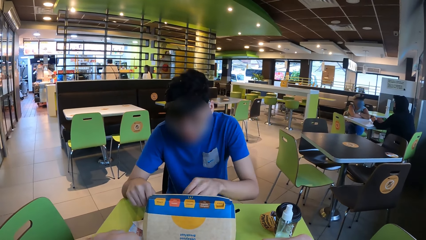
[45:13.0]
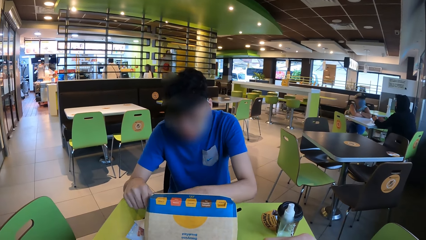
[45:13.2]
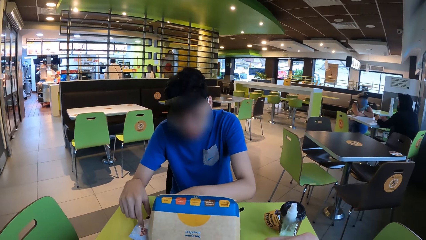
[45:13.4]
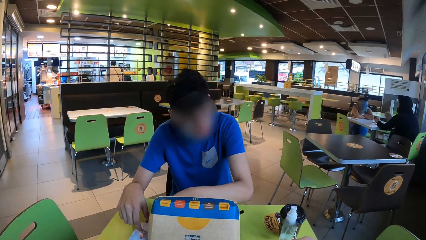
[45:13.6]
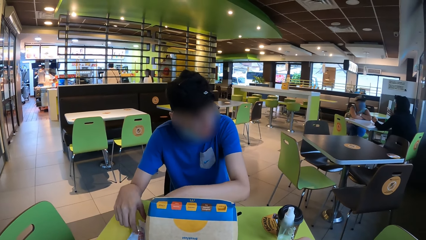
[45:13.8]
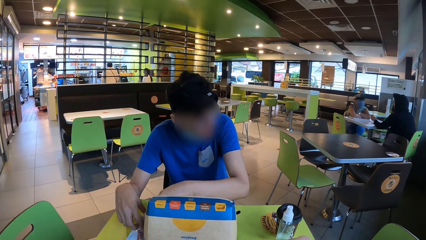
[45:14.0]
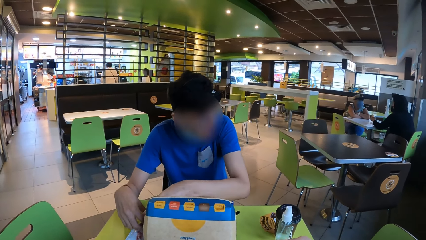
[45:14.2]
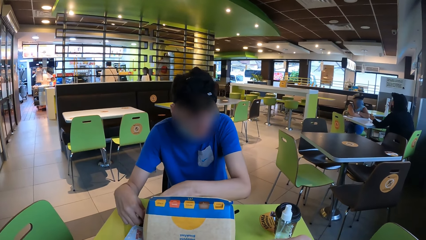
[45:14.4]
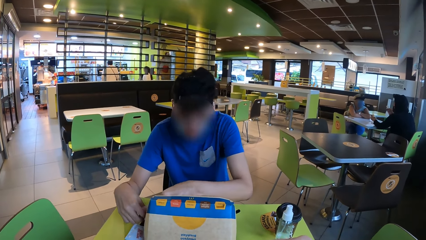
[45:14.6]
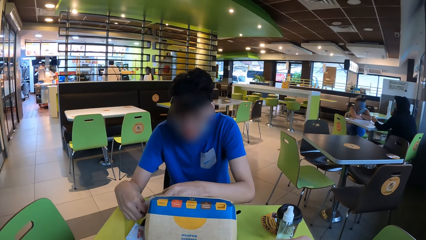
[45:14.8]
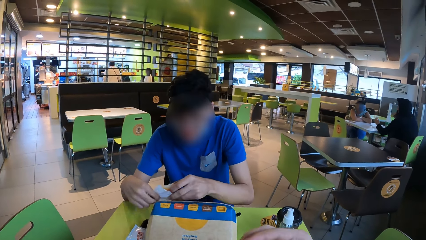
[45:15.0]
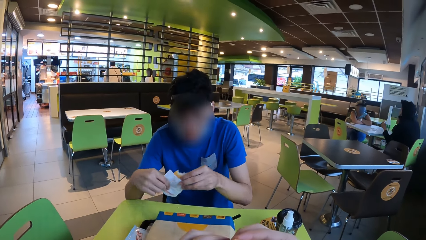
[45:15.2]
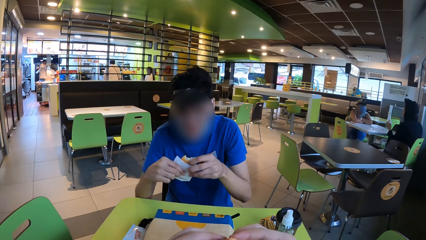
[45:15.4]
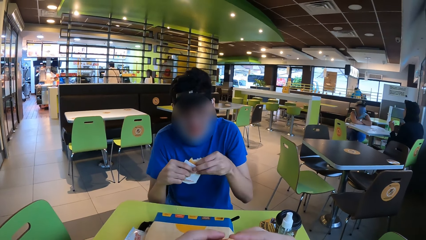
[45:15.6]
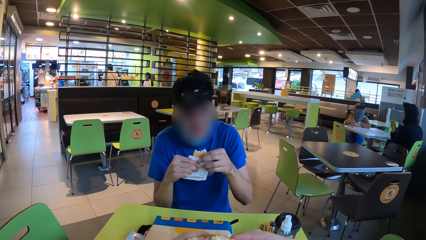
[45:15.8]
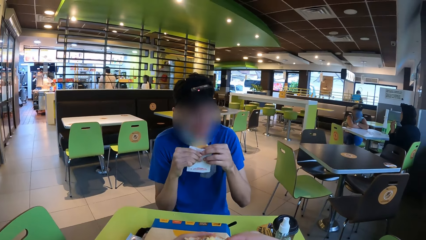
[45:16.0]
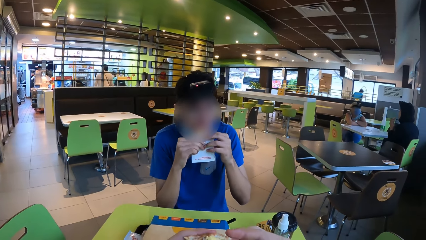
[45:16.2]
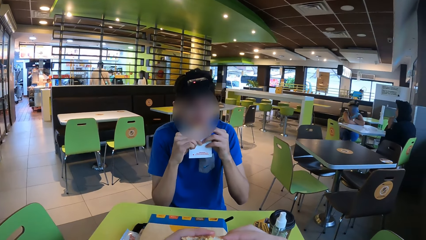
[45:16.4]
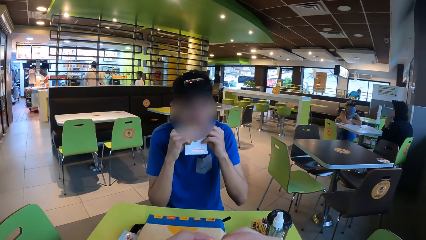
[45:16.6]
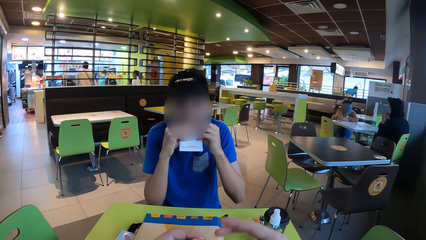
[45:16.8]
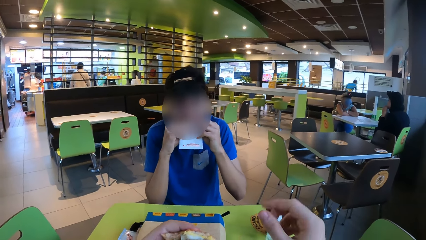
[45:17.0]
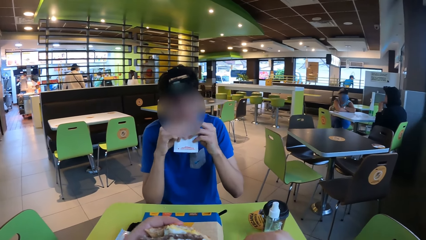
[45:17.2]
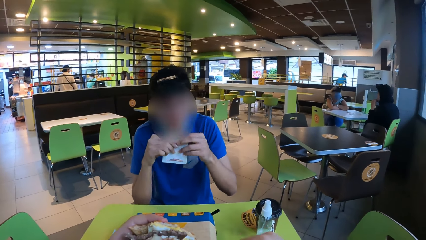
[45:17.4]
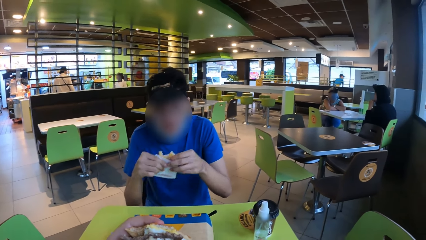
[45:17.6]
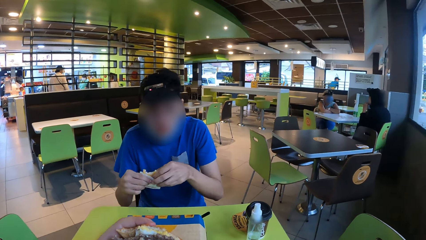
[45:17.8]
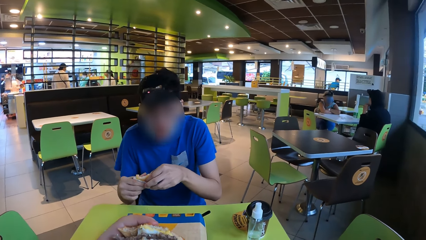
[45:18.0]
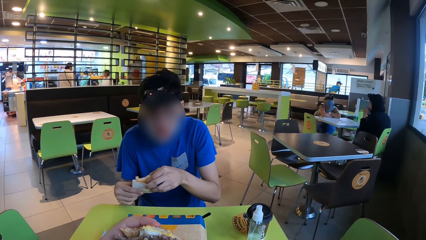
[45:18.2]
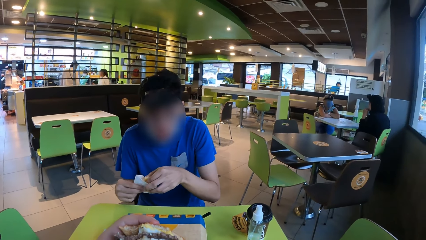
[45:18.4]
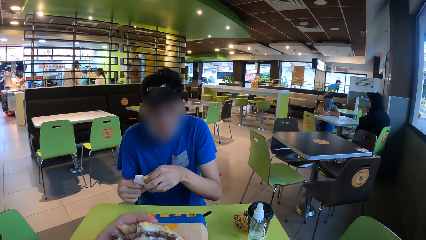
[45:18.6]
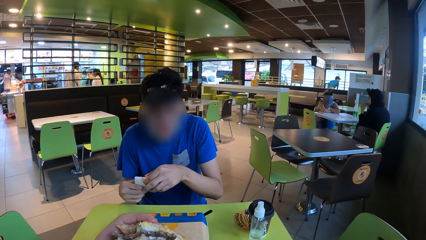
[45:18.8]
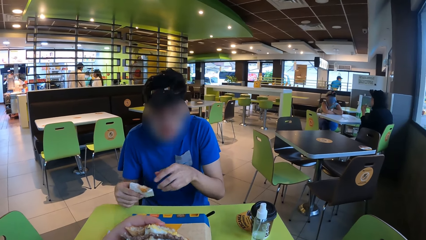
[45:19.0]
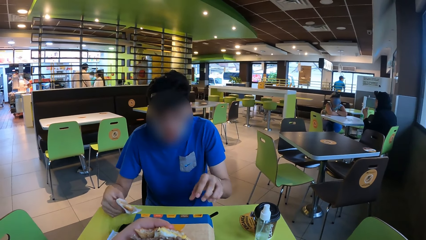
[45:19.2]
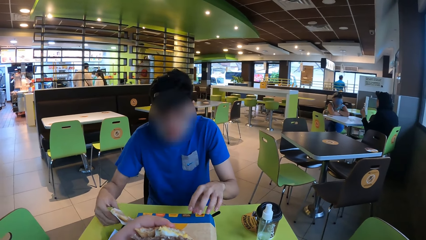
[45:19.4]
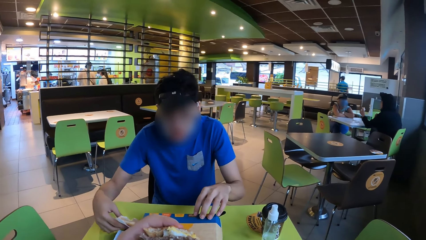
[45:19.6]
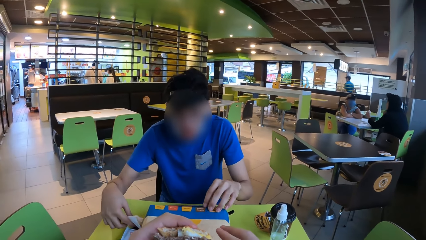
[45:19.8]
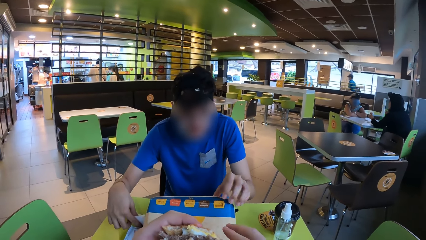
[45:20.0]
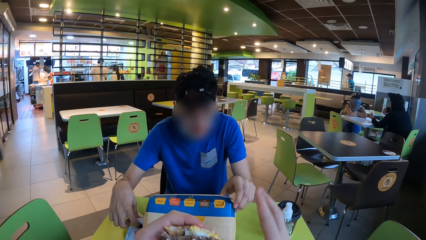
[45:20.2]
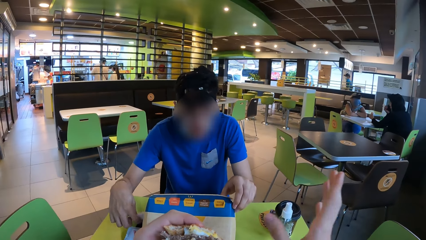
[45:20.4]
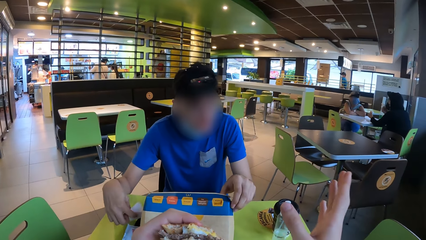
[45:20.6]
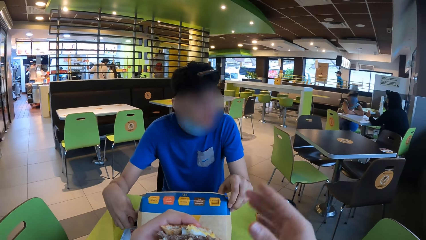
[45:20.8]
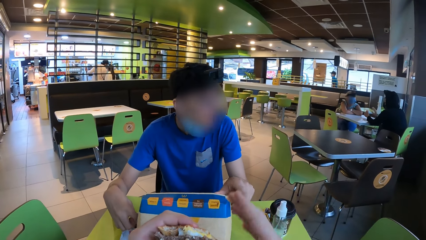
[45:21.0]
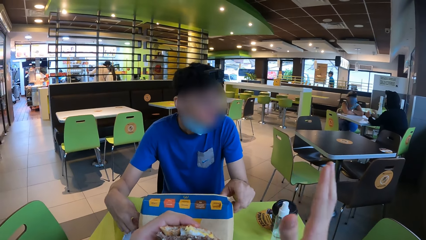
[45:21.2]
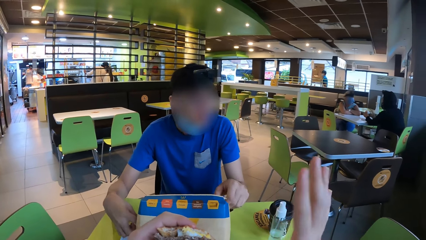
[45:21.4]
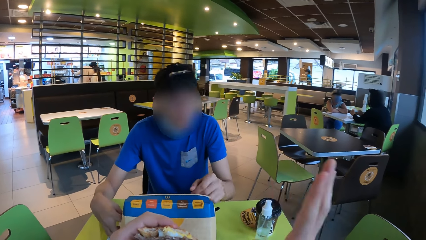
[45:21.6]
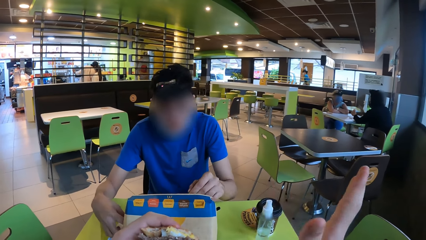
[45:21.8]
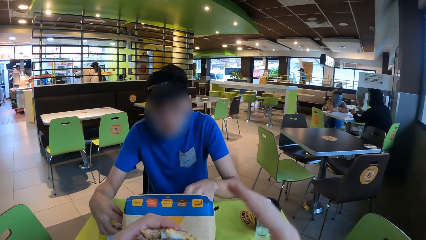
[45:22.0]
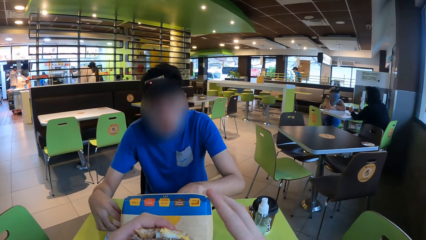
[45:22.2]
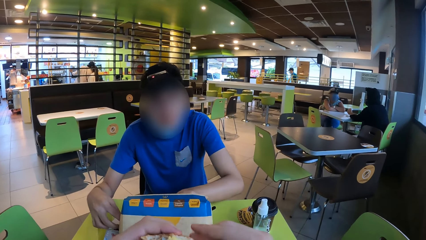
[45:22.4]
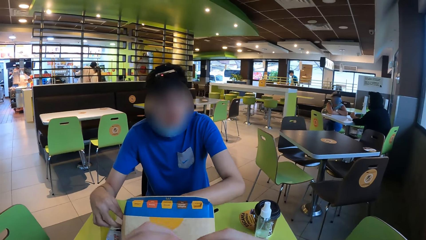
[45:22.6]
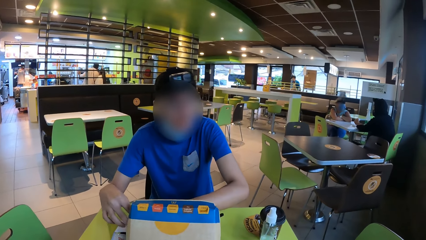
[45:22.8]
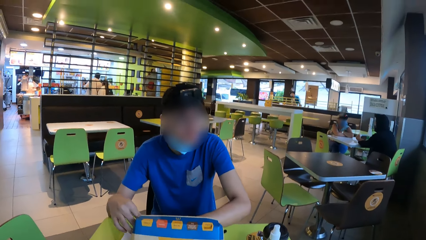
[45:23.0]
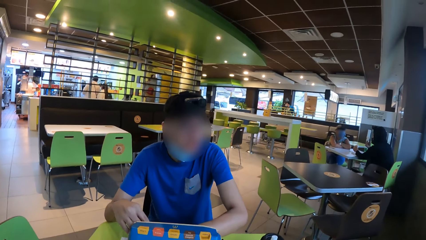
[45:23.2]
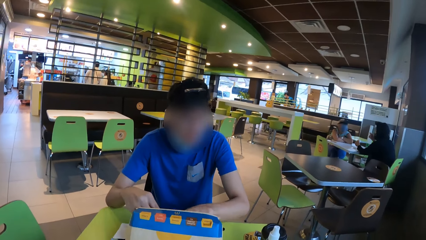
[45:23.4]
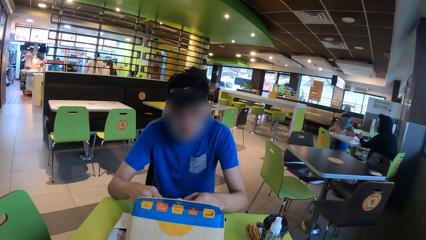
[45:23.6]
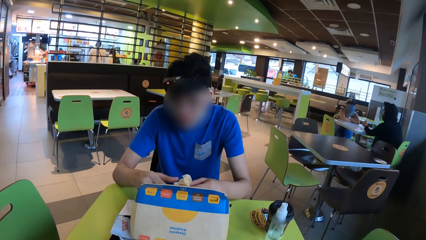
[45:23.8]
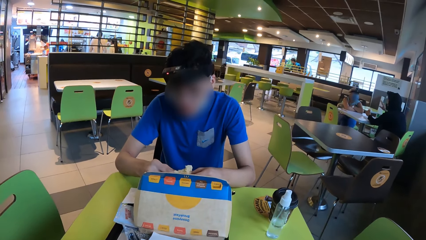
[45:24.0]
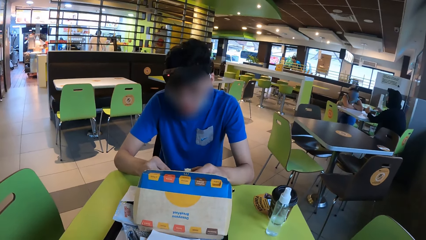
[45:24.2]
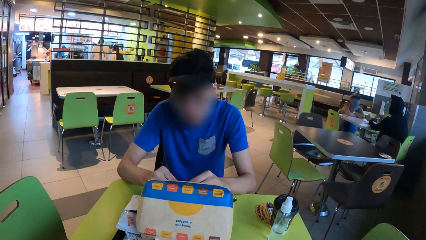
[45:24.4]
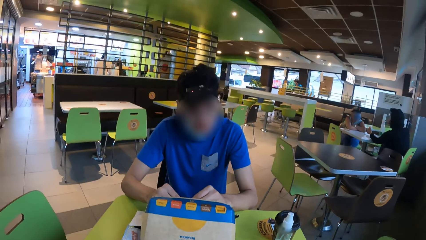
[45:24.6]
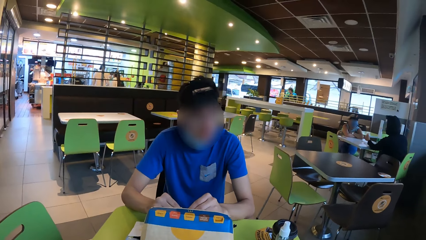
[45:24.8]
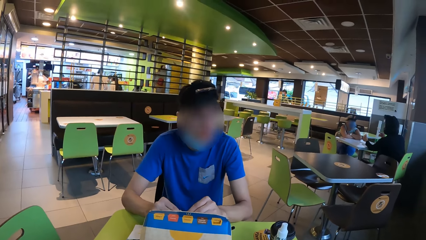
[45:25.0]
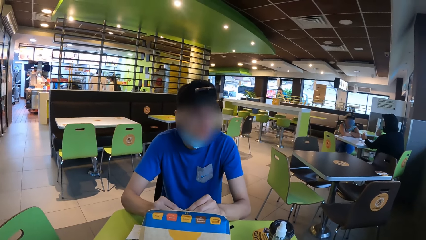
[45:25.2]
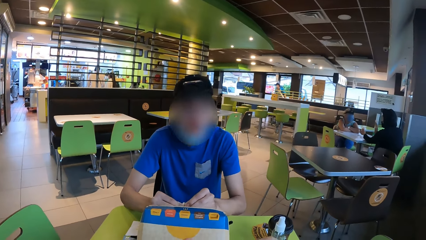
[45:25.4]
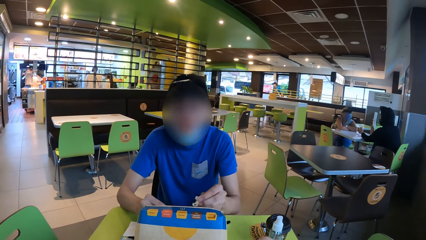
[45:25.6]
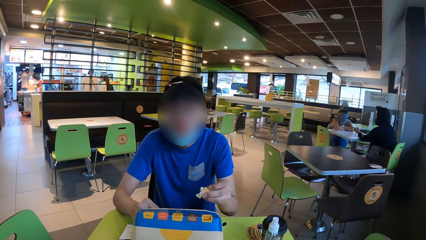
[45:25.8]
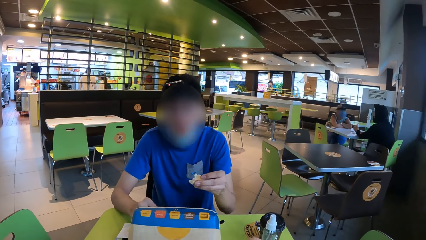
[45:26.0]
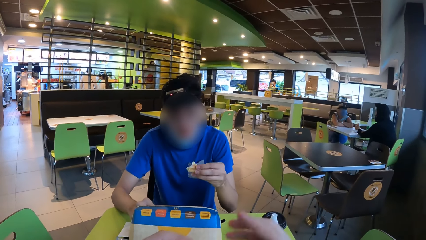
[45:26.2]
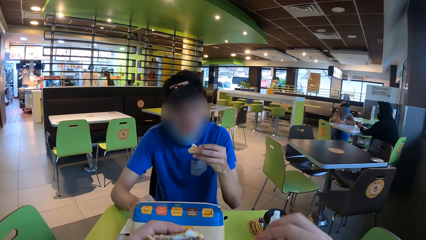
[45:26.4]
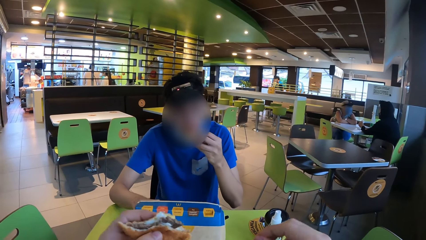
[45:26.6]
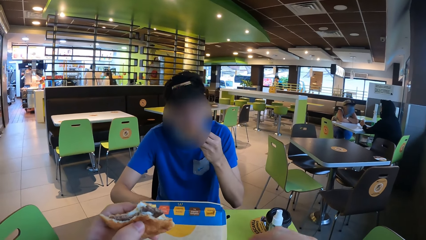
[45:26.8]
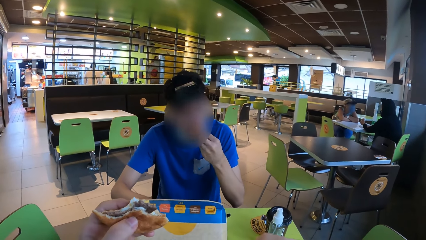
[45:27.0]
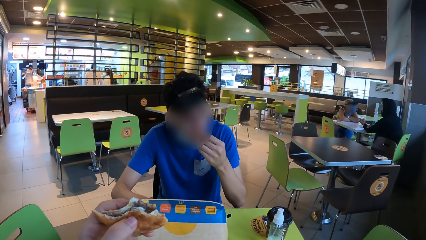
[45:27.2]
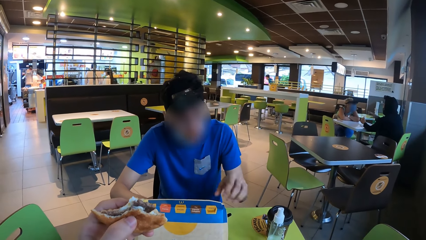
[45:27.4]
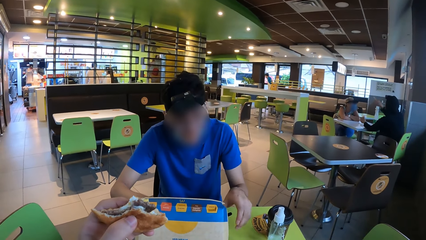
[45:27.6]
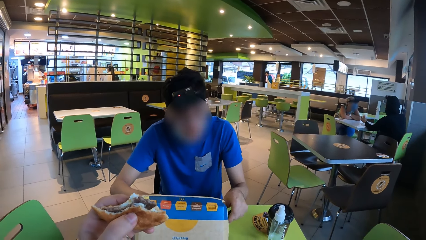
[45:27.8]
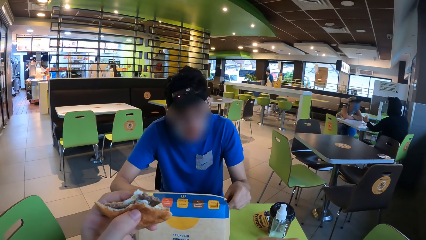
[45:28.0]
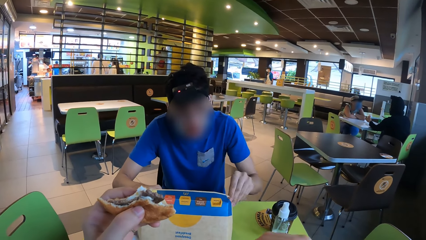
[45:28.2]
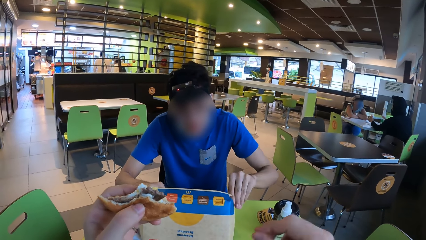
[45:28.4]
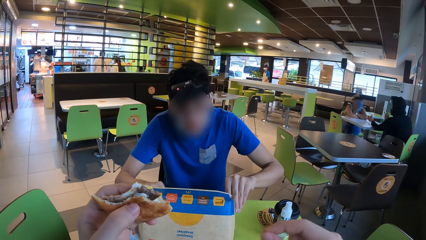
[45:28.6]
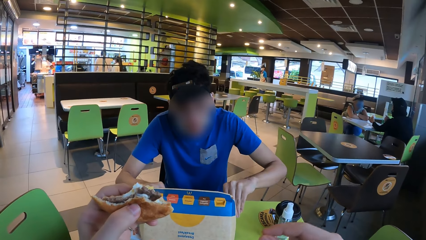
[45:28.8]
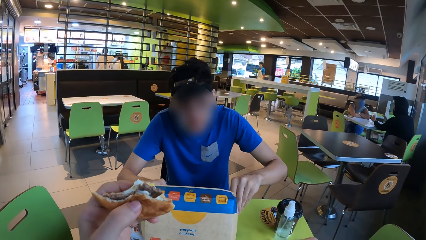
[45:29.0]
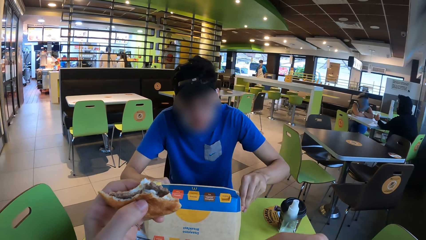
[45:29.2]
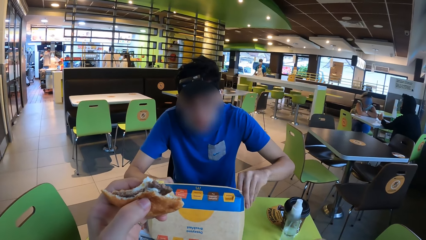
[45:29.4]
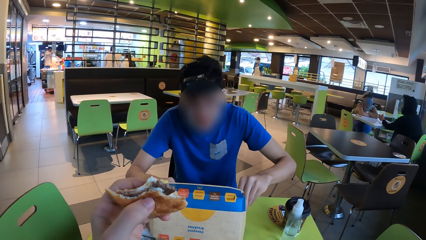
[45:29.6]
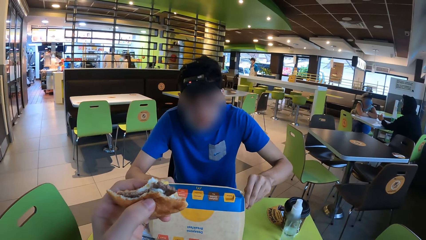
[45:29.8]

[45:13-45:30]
A man picks up the bun. The camera wearer picks the food from the food box. A person holds a burger. The man eats. The camera wearer looks at the man. The man eats. The camera wearer holds the food in the hand. They interact with the man. The man puts the food in the food box. The camera wearer lifts the hand. They interact with the man. The man holds the food in the hand. The camera wearer cuts the food with the hand. They interact with the man and hold the food in the hand. The man eats and picks the spoon from the food box. The camera wearer holds the food in the hand.
